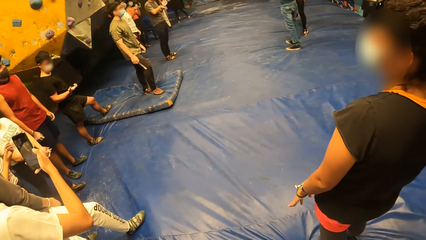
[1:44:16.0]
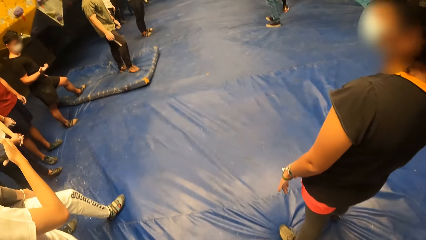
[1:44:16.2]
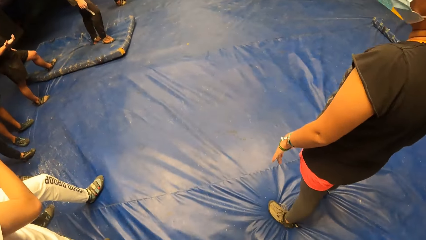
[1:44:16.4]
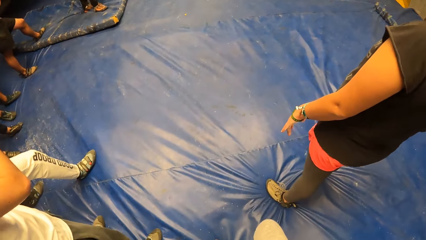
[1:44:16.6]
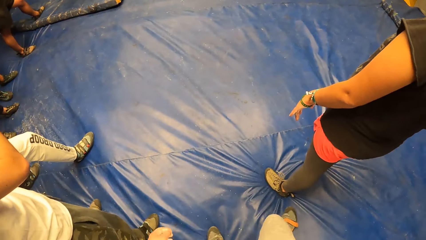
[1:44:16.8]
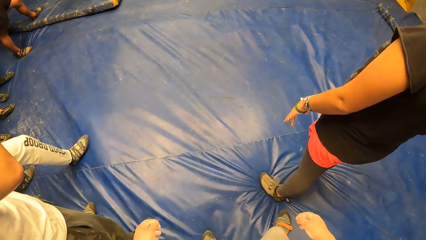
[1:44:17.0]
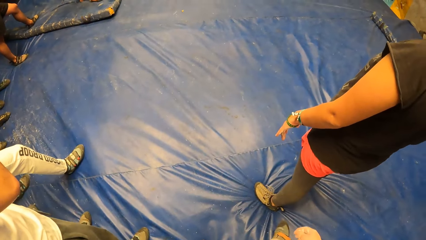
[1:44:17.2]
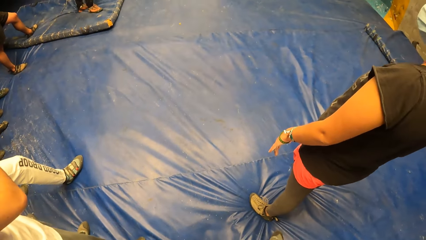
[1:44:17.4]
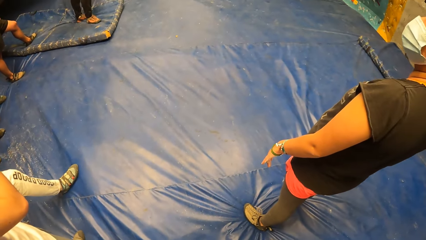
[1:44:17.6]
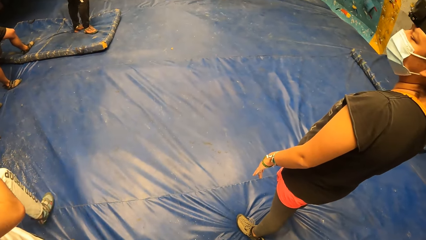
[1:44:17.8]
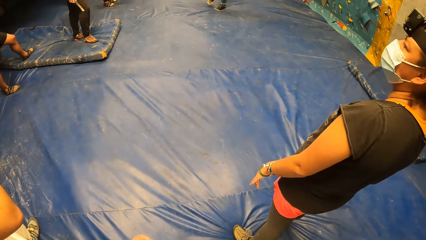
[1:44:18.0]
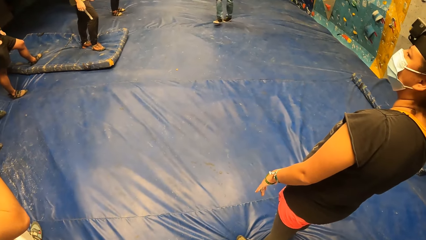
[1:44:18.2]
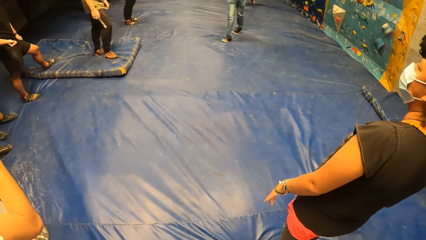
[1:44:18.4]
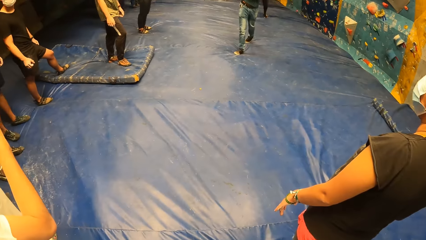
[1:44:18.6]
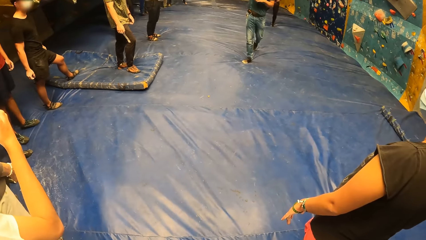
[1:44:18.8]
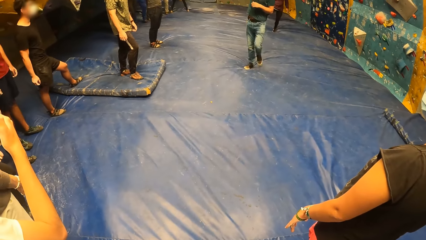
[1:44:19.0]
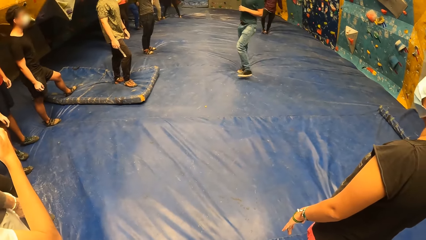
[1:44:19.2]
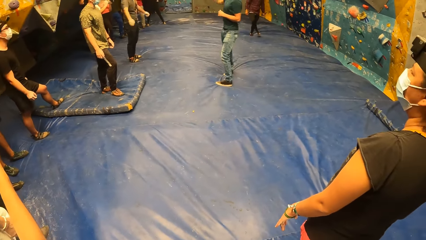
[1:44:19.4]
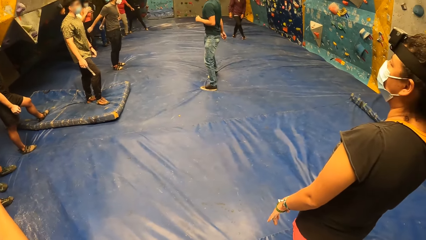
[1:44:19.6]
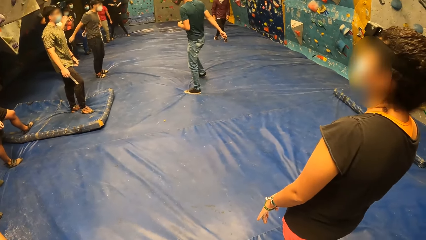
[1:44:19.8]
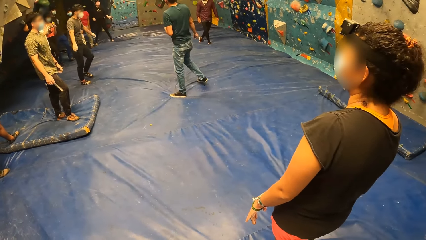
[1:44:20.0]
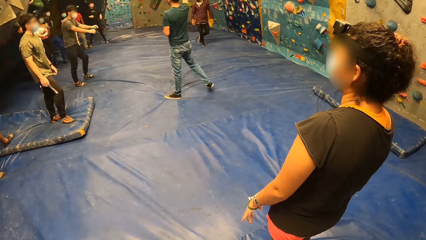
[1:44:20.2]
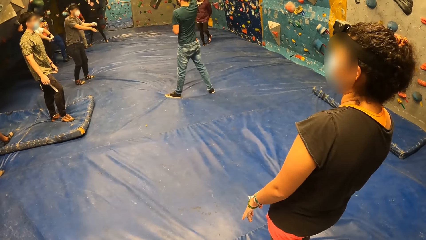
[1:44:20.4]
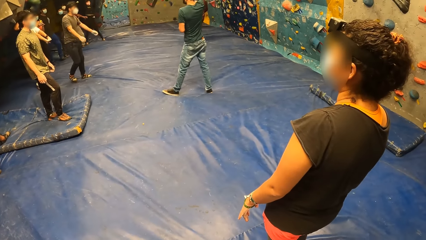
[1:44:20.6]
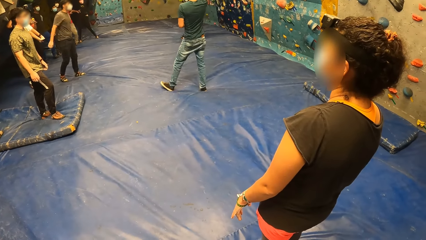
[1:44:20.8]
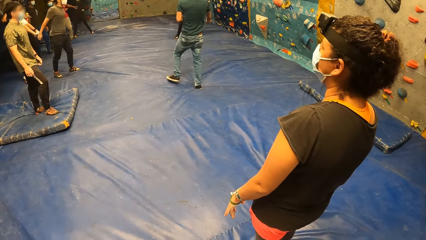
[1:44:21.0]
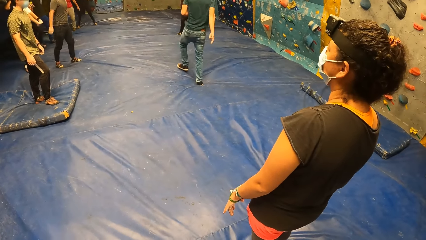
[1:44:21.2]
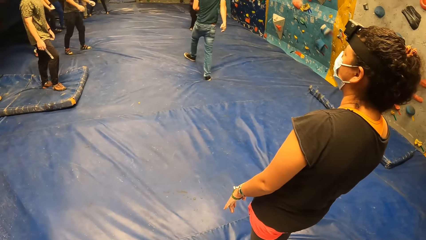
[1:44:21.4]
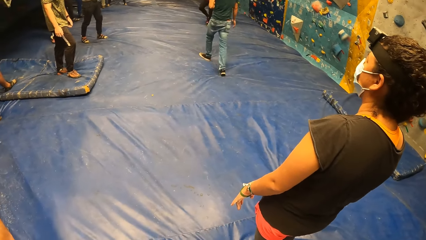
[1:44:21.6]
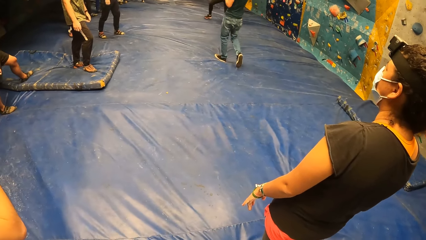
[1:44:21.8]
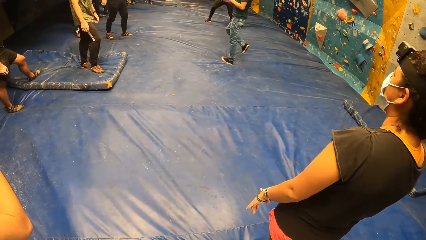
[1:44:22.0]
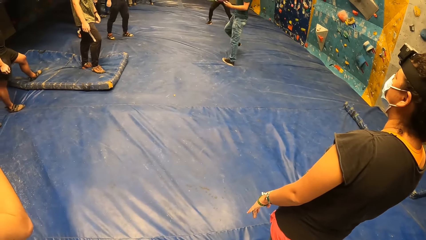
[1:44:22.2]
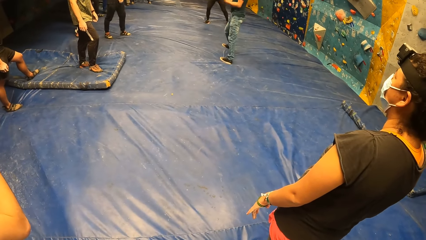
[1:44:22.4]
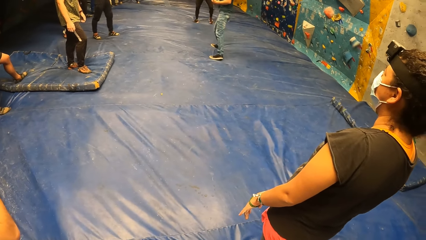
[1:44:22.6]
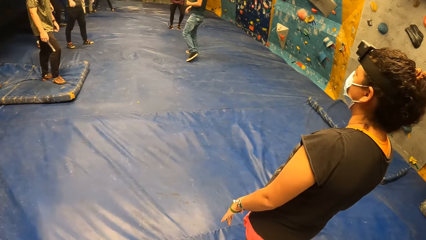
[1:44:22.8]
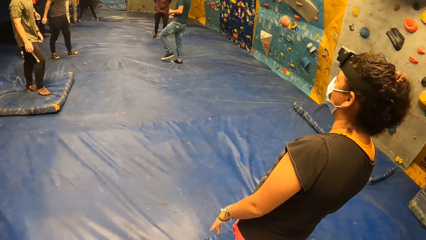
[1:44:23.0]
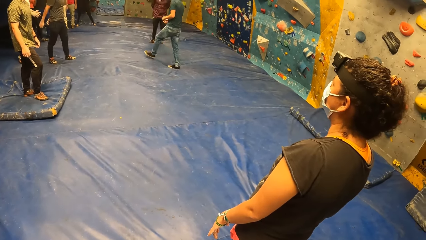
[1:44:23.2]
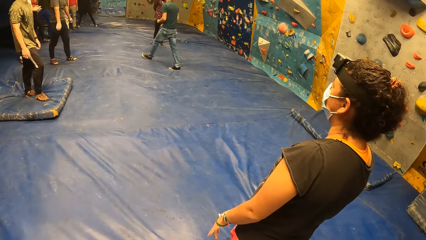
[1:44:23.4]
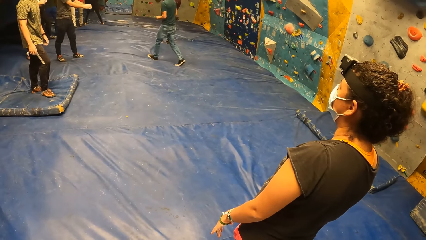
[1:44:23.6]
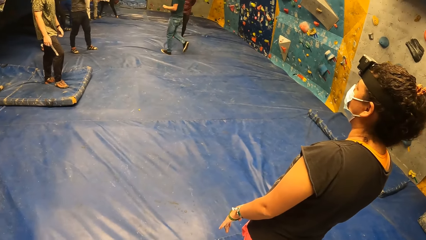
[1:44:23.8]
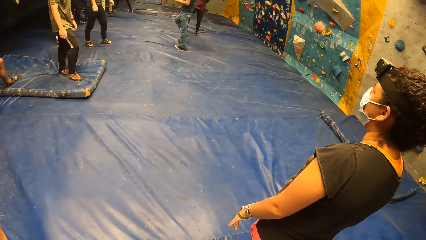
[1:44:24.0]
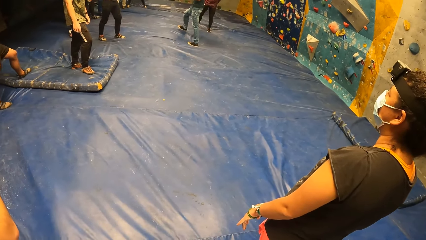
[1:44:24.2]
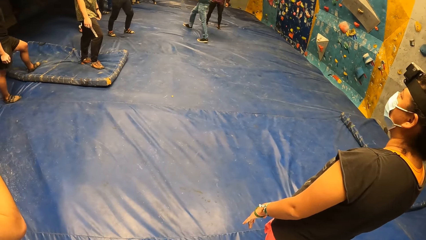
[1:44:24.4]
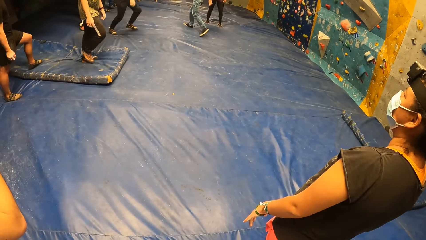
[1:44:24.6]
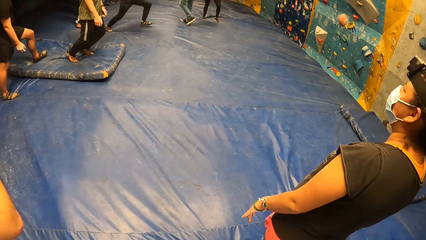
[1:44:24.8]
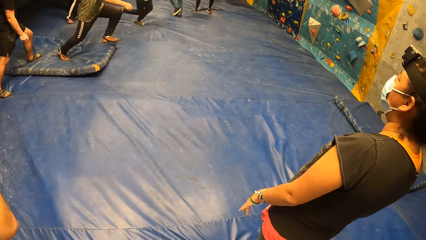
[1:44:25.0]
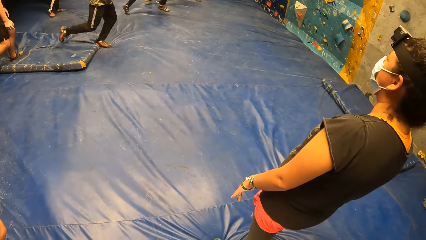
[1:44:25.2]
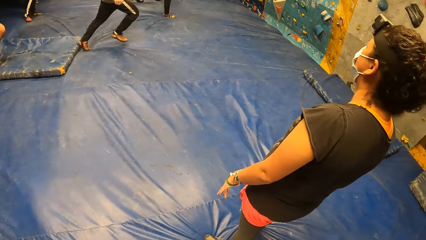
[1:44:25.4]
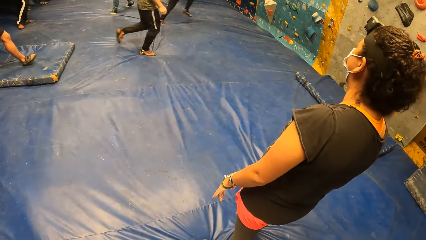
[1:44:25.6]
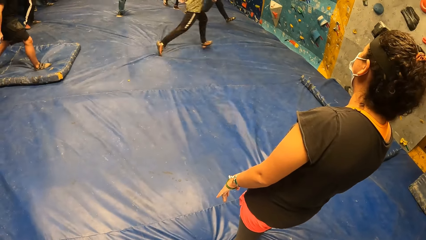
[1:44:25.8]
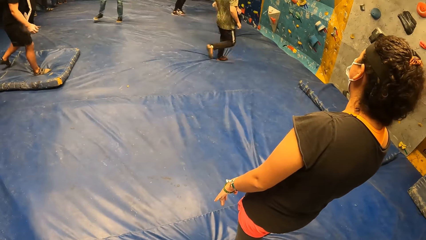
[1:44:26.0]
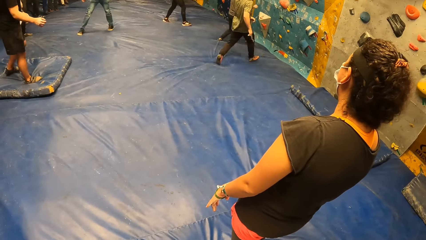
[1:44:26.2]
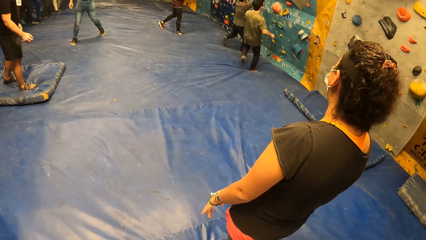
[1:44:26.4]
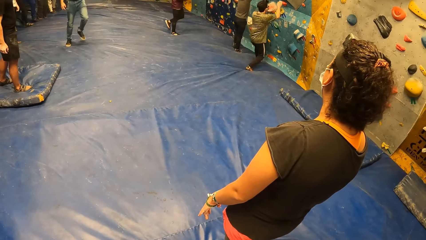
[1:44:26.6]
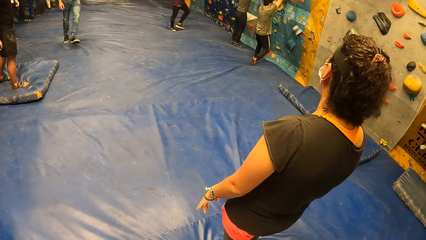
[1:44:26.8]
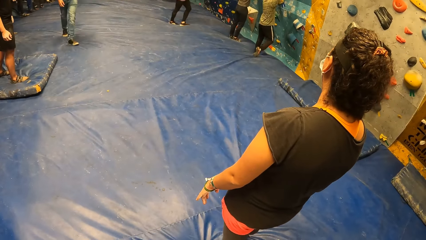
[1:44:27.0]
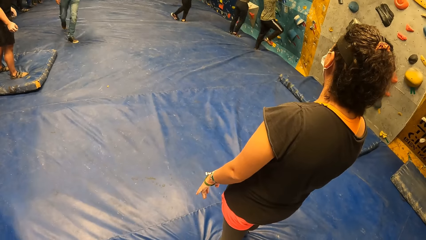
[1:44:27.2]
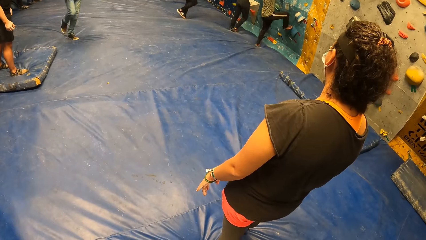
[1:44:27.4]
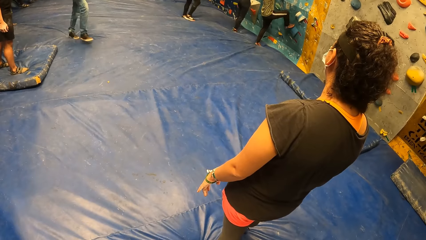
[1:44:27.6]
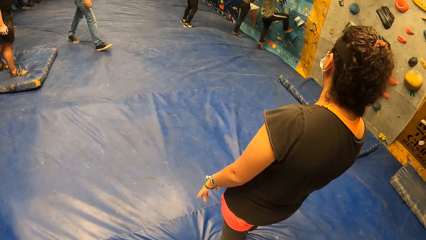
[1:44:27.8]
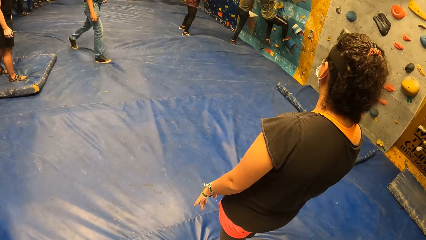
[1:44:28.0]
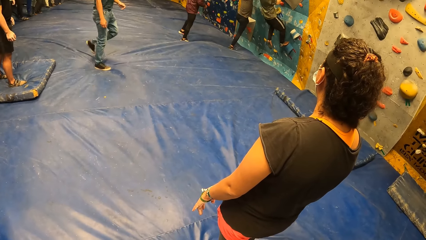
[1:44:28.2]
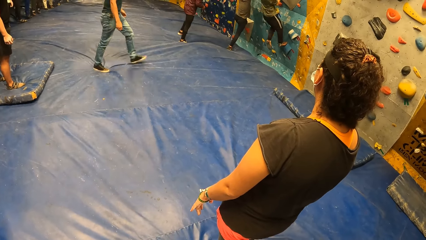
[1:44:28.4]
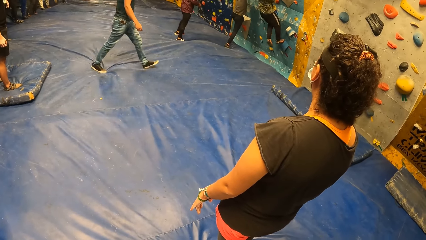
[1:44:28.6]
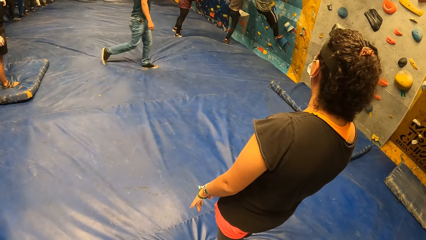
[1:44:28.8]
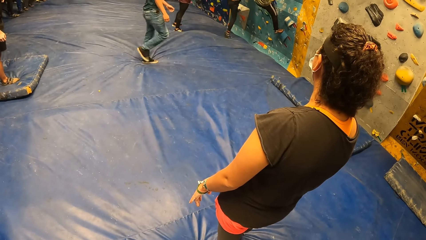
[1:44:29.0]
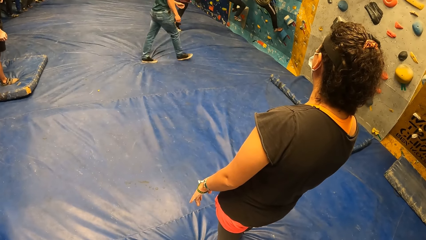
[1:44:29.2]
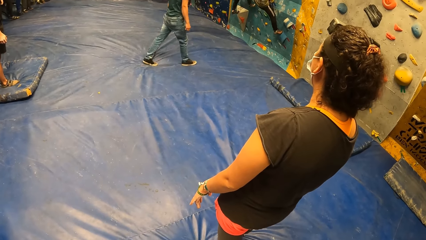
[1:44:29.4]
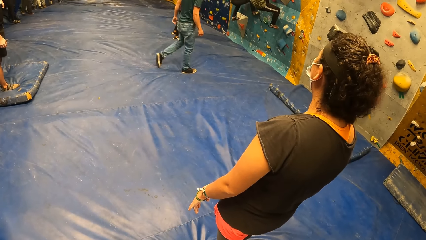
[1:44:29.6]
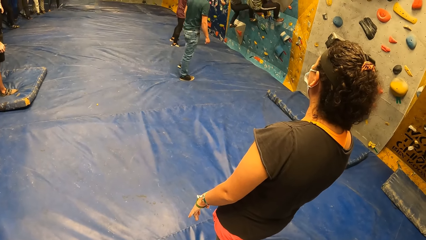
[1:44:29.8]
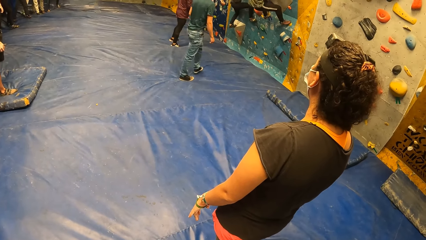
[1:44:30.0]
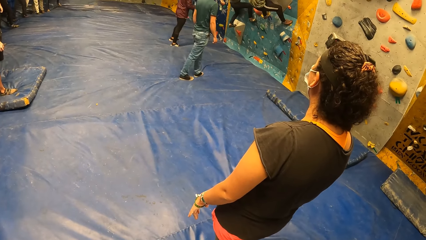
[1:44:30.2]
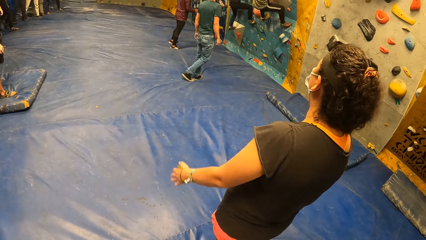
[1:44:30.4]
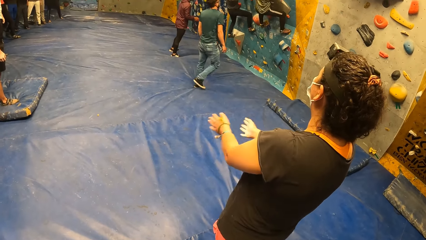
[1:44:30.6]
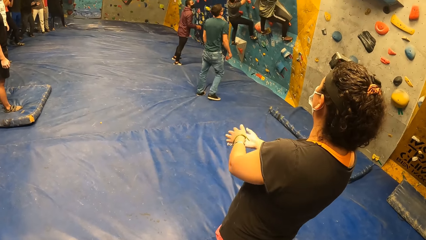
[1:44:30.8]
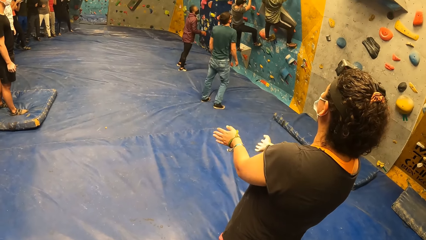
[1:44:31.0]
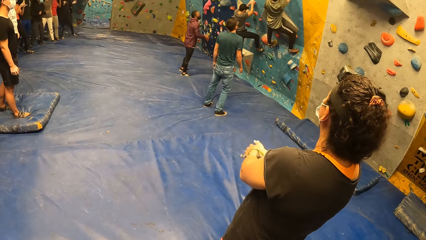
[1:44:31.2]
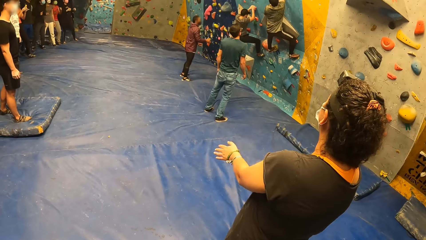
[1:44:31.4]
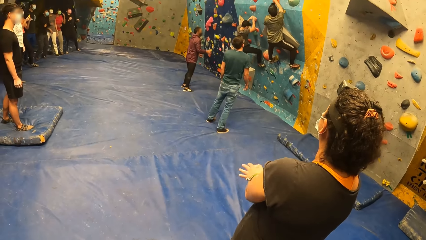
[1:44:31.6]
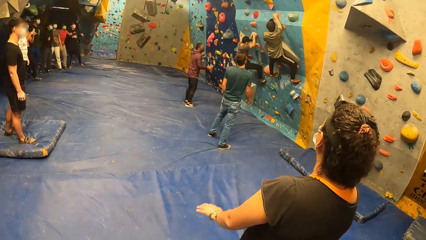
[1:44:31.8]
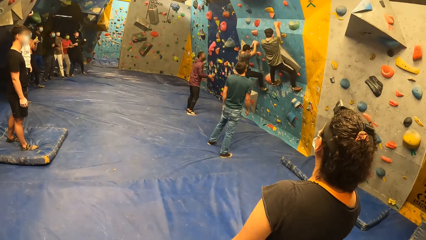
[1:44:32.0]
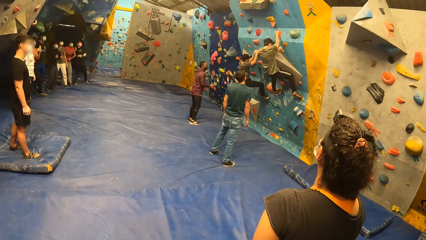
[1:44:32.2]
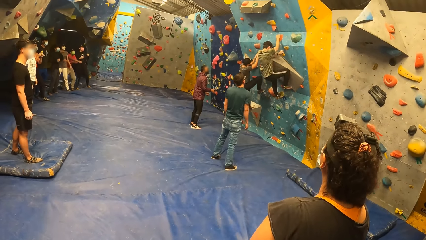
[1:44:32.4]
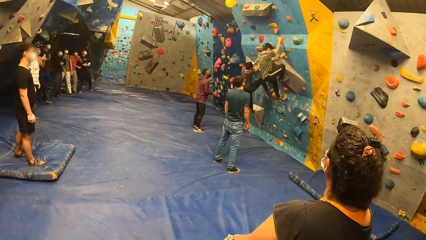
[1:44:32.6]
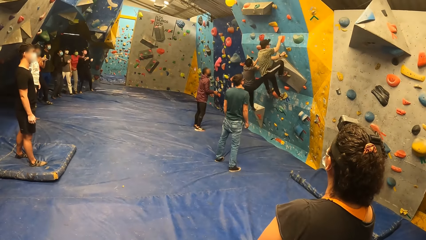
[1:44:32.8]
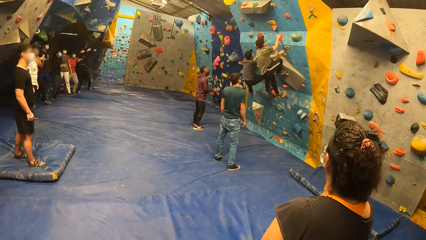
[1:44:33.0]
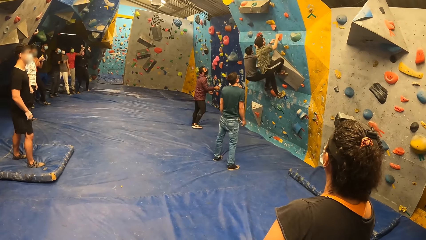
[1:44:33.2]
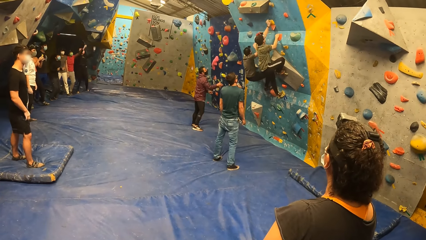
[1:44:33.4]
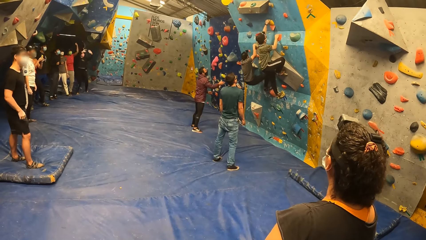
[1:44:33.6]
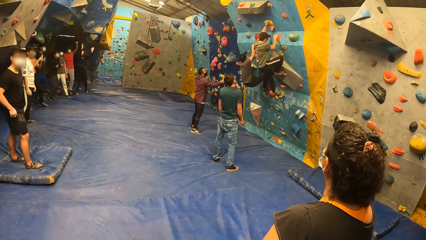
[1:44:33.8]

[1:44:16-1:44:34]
A man walks around. Another man runs and climbs the wall. The first man walks around. Another man climbs the wall. A woman claps the hands.
